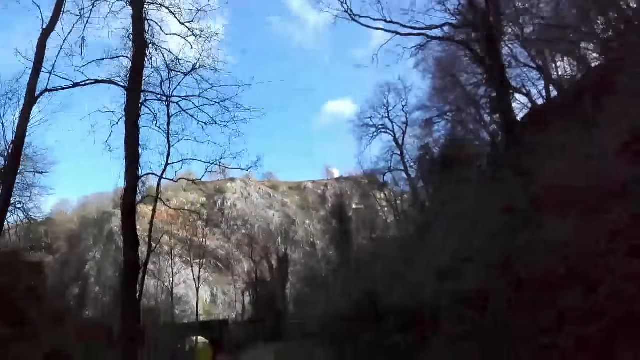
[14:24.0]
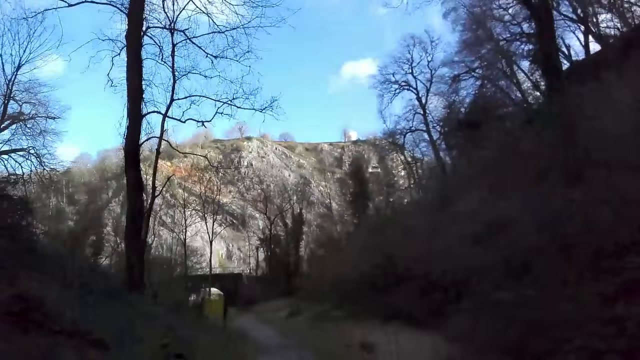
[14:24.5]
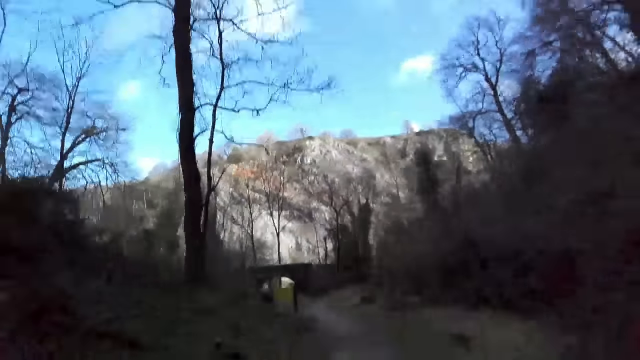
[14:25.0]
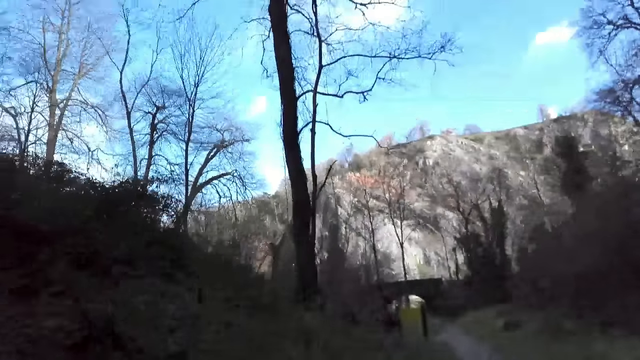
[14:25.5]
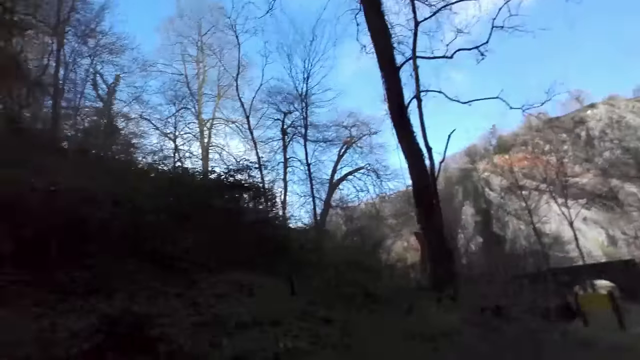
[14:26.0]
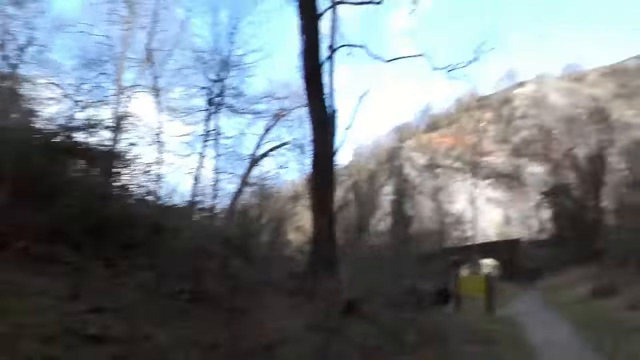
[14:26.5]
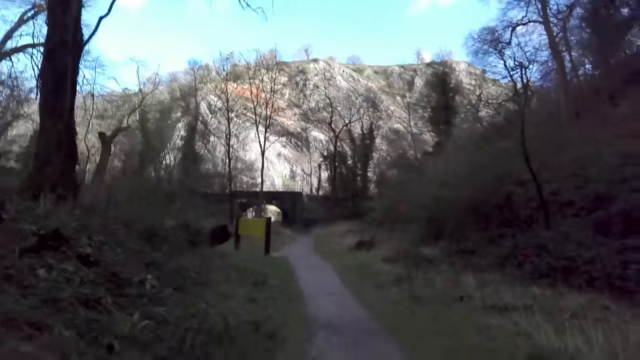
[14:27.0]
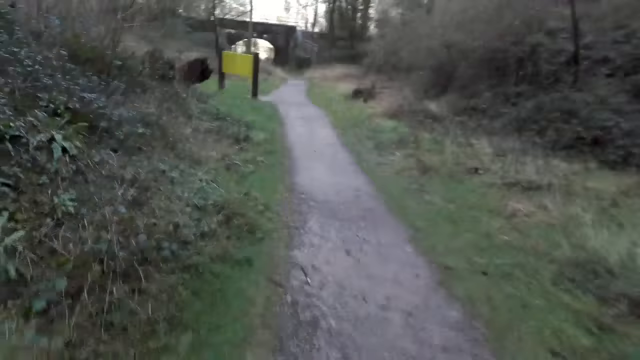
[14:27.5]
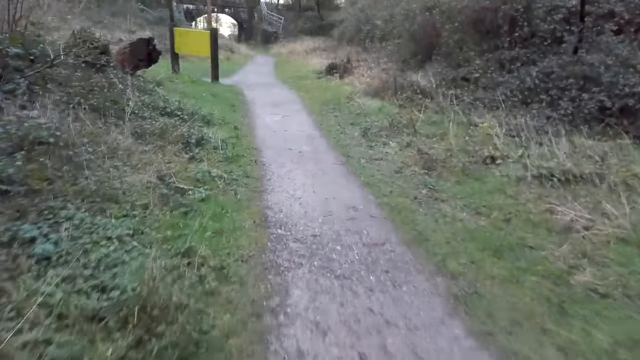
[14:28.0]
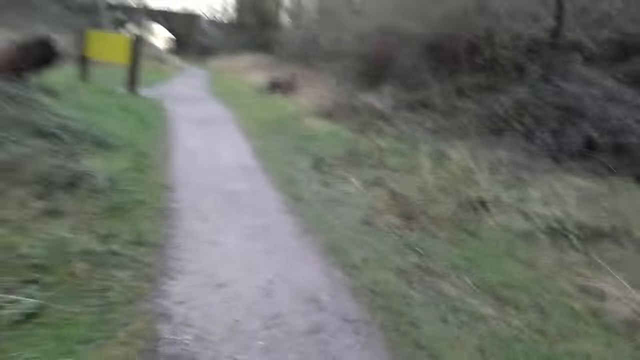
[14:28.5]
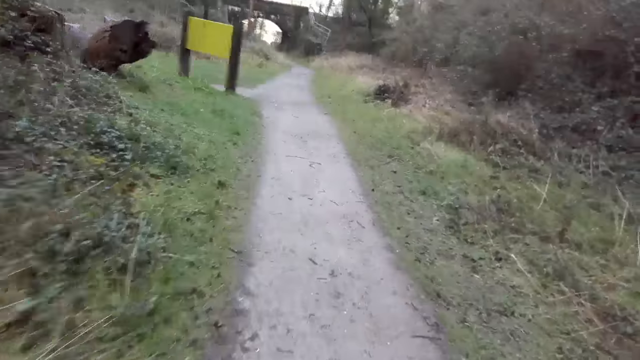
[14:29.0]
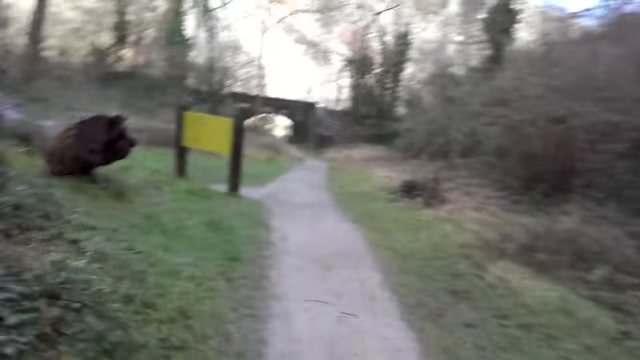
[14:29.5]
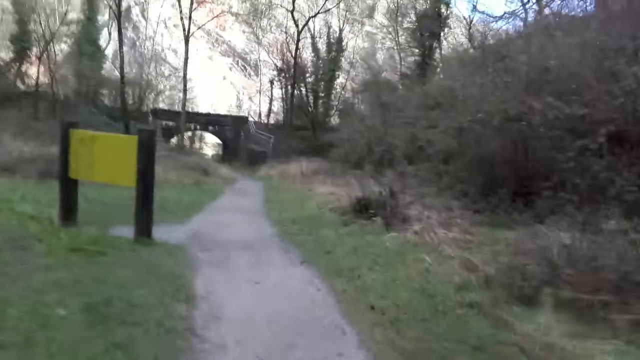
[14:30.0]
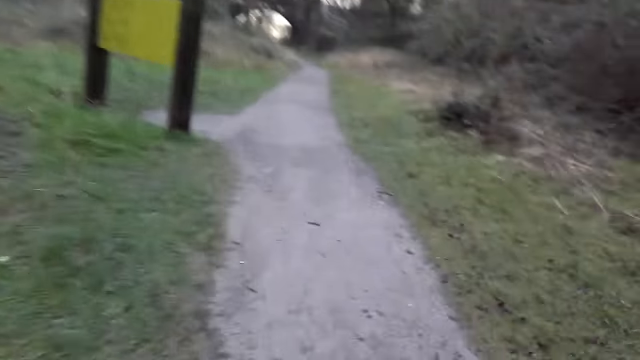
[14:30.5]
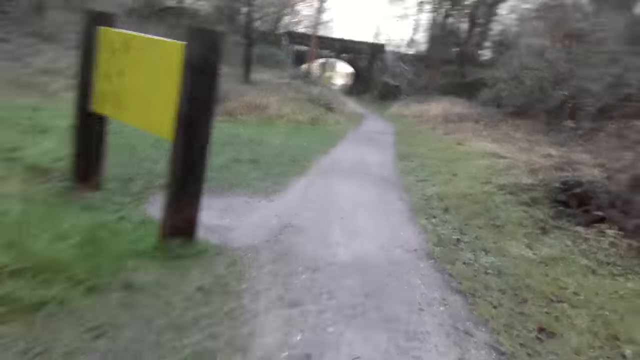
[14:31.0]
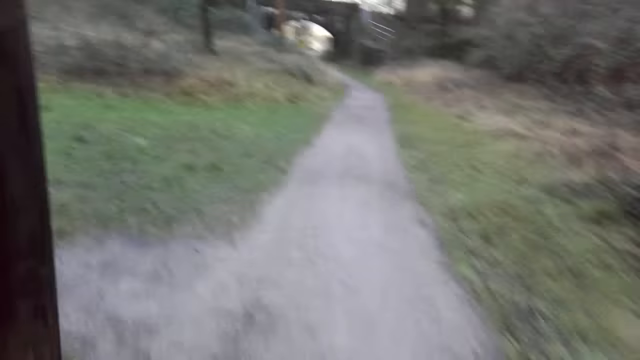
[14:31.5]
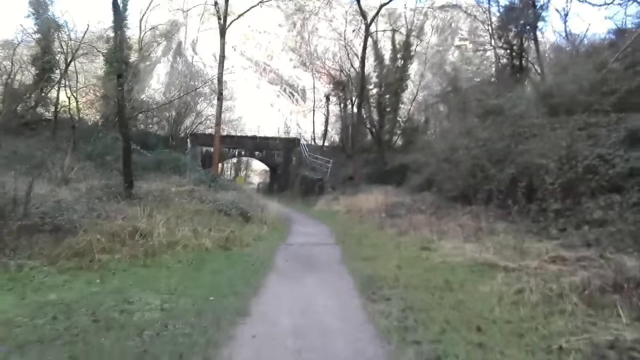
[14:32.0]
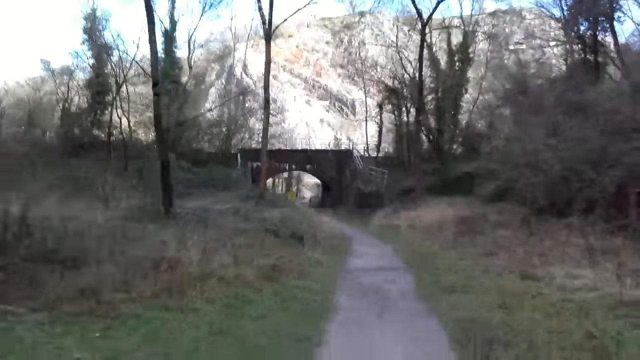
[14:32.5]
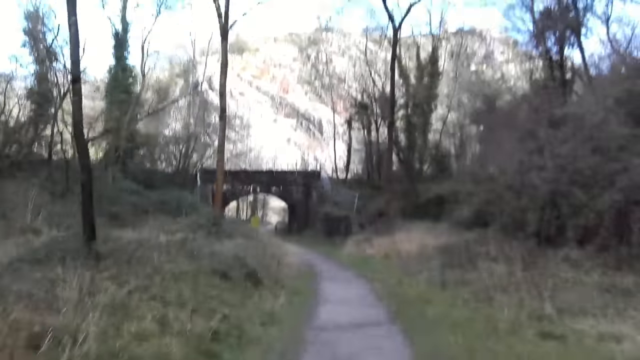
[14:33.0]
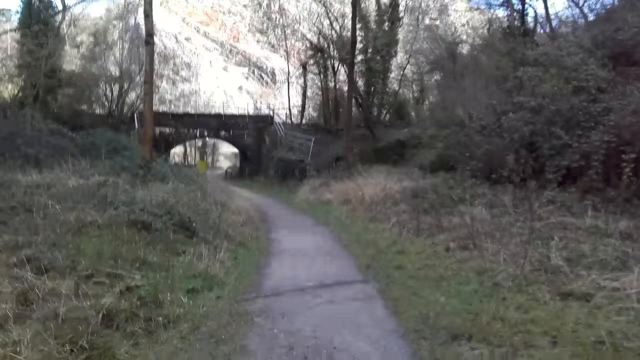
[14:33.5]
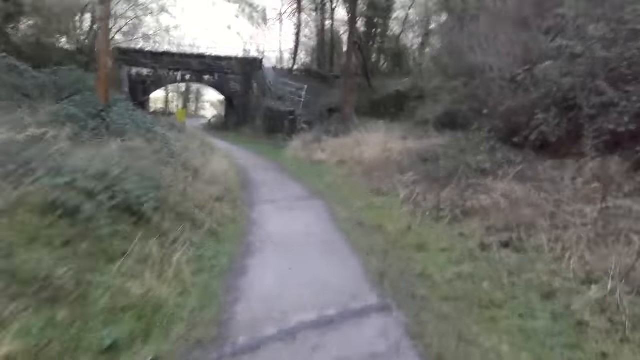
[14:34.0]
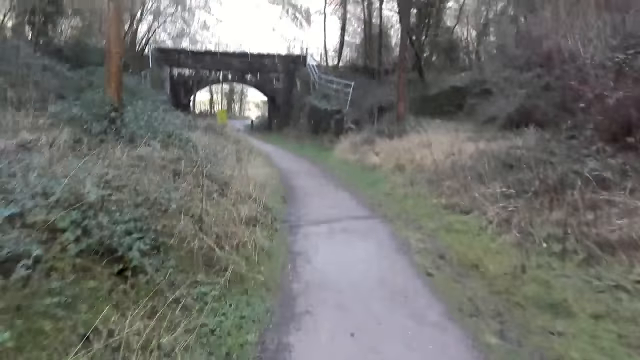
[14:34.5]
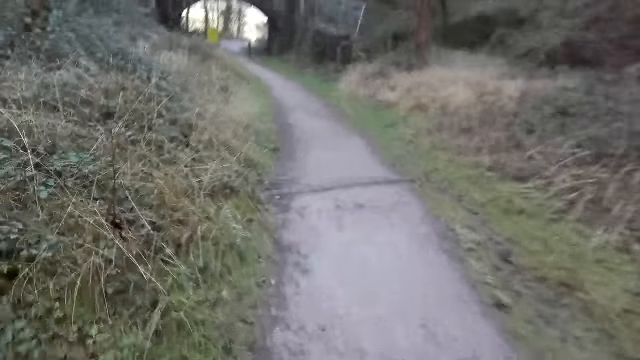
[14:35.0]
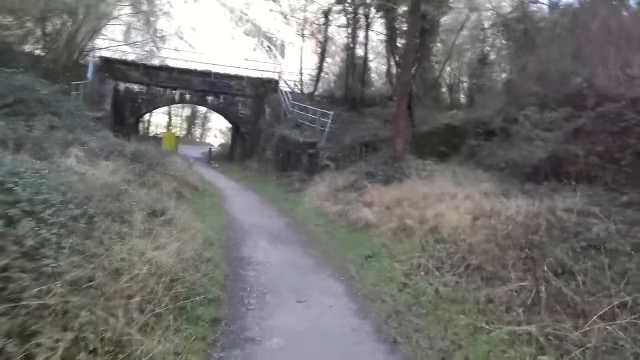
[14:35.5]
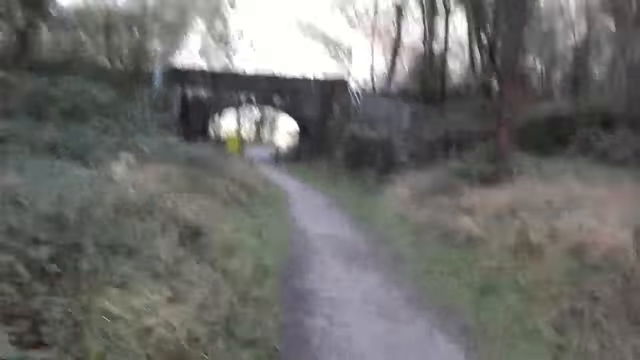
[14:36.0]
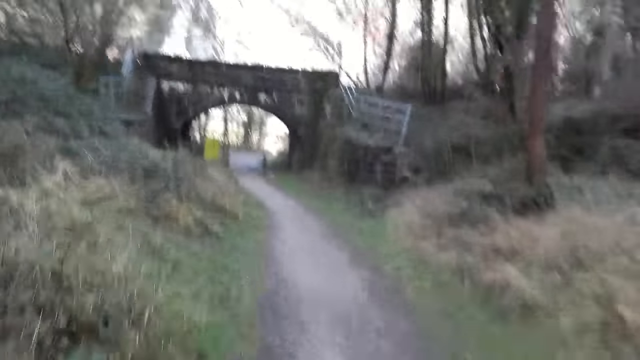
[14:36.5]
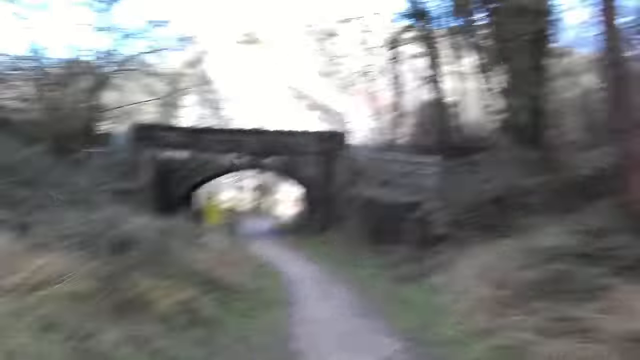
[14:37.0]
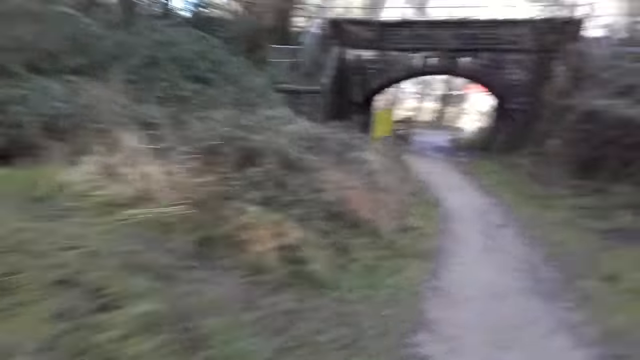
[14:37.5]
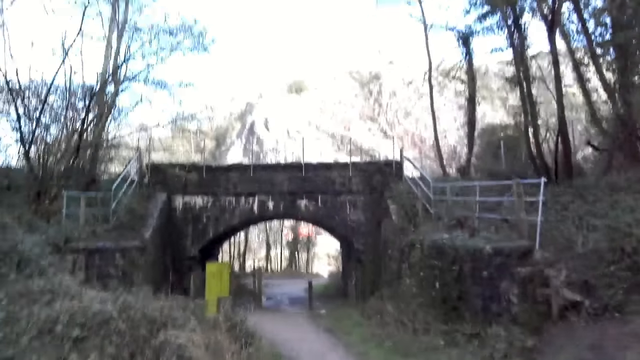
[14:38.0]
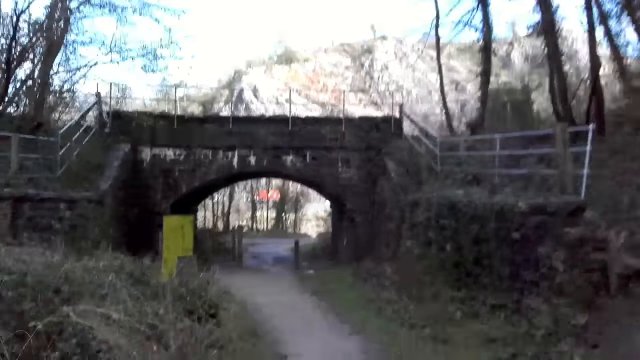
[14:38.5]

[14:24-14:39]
The camera wearer jogs on the path in the forest. They turn left at a curve on the path.

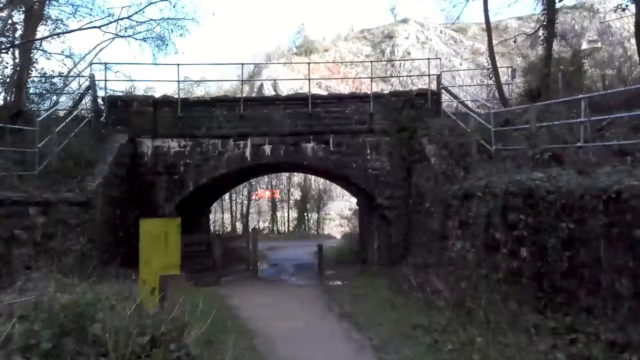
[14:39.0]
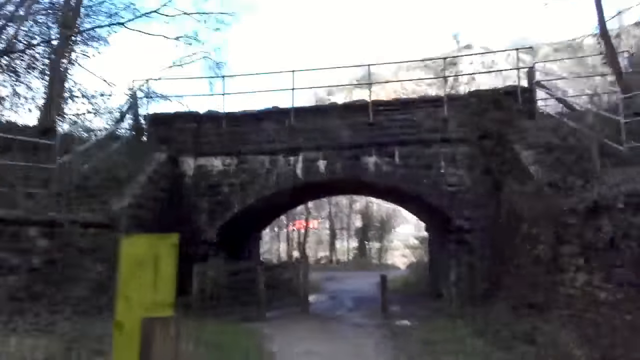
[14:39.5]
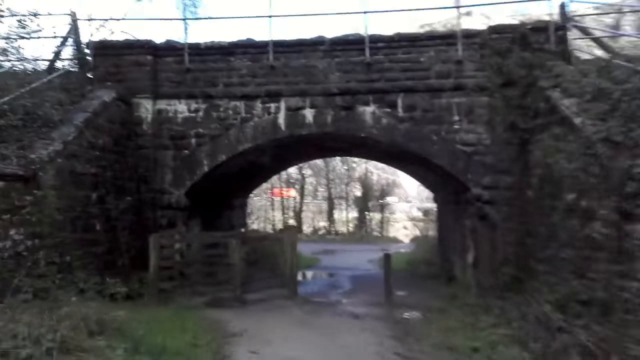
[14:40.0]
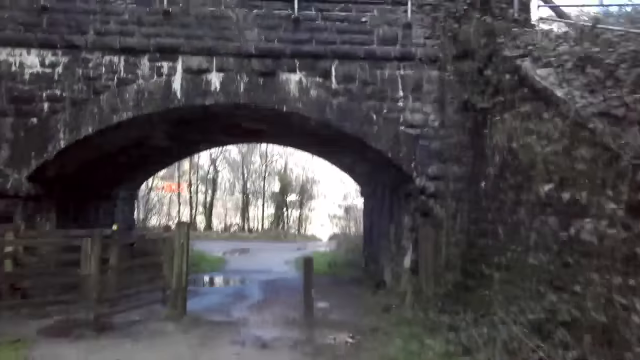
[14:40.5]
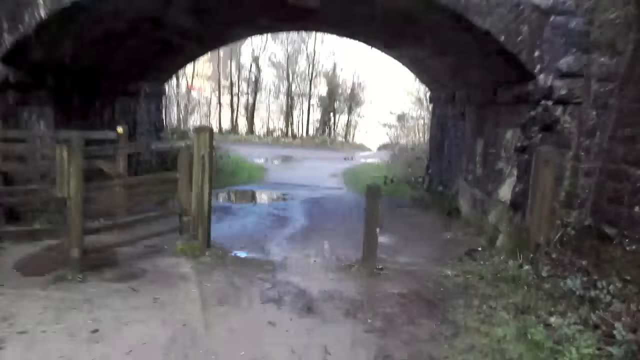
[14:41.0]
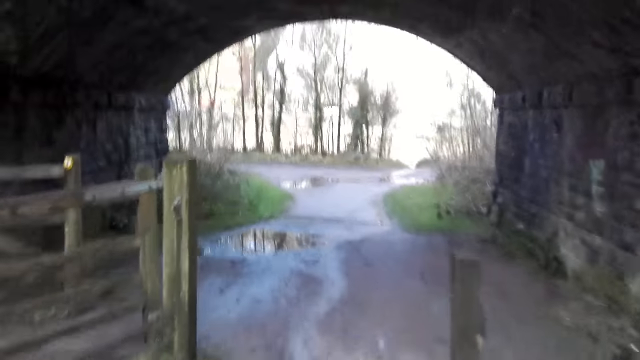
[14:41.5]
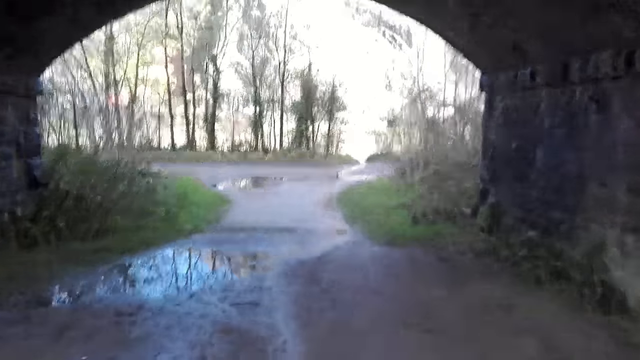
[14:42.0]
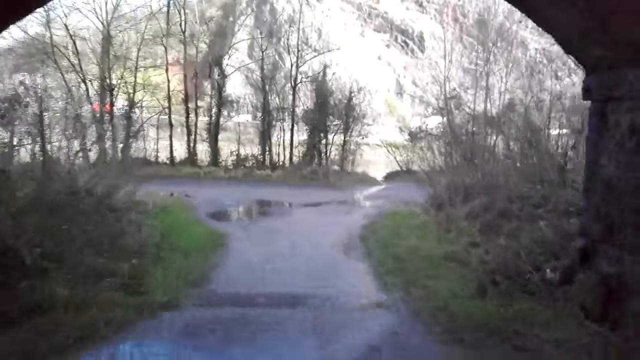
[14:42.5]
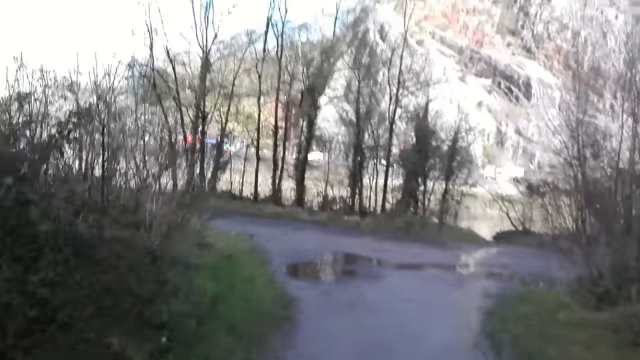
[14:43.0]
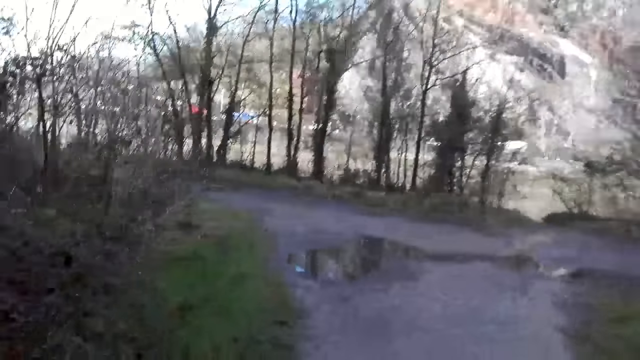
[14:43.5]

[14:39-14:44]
The camera wearer jogs under a bridge on the path.
